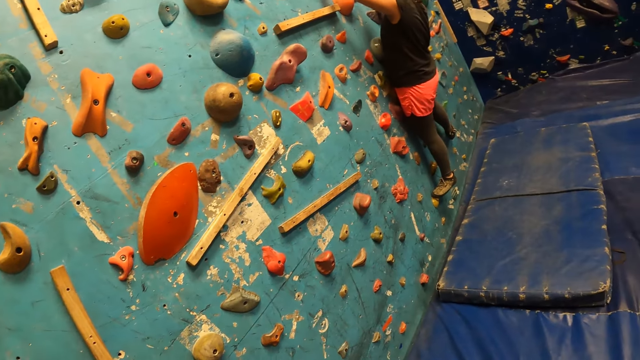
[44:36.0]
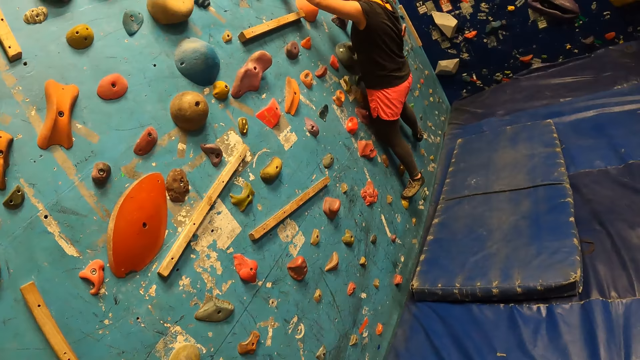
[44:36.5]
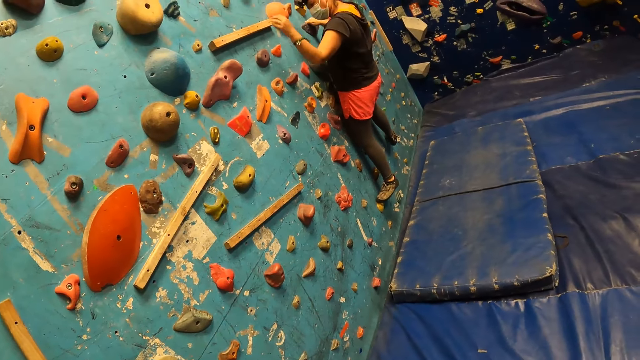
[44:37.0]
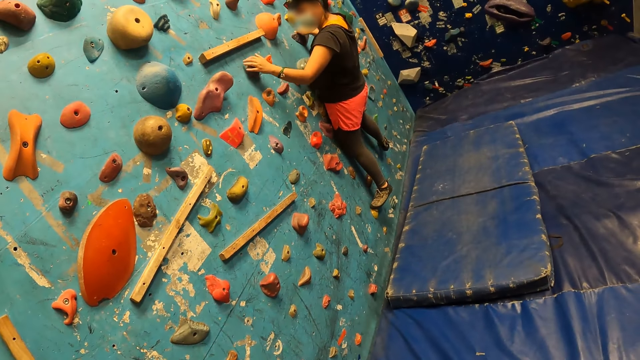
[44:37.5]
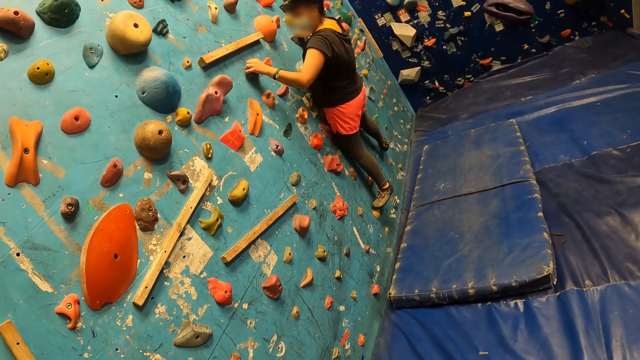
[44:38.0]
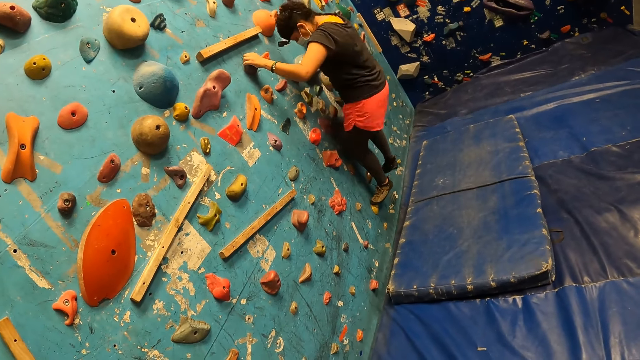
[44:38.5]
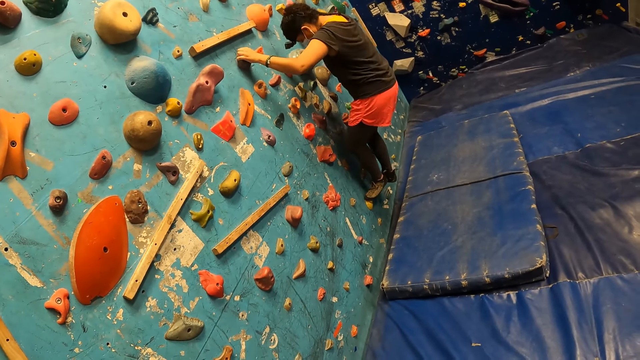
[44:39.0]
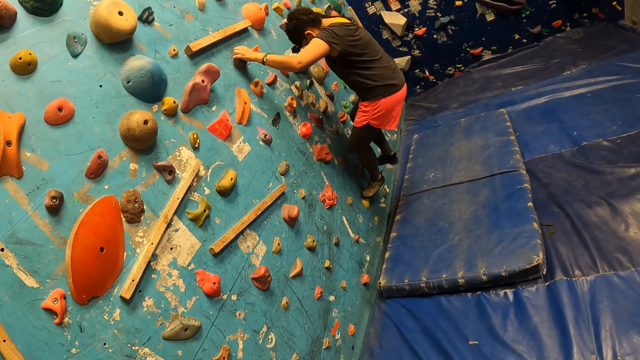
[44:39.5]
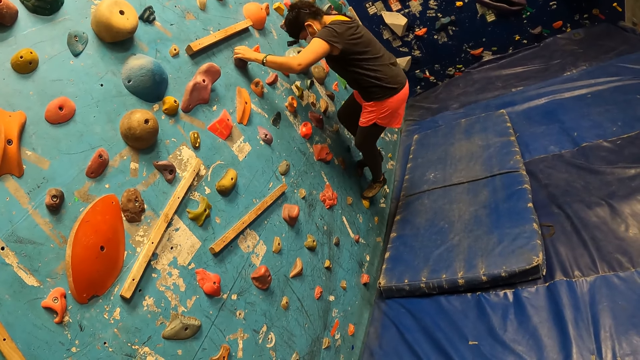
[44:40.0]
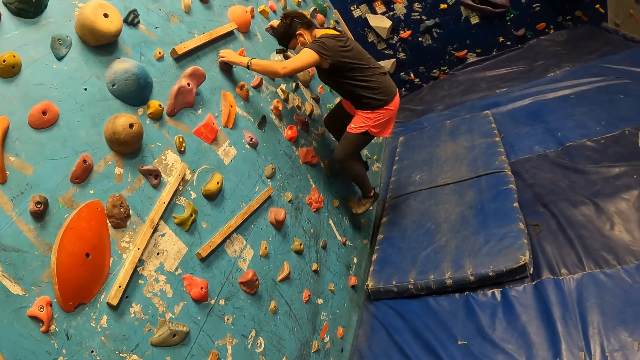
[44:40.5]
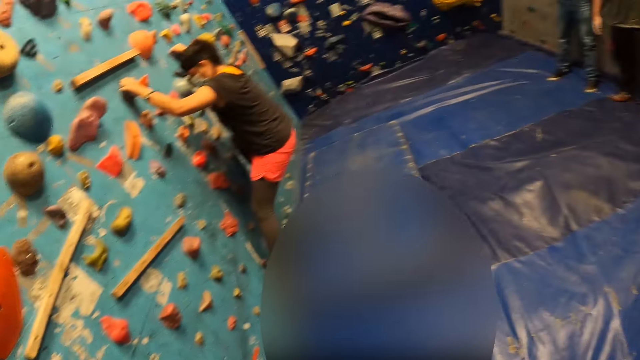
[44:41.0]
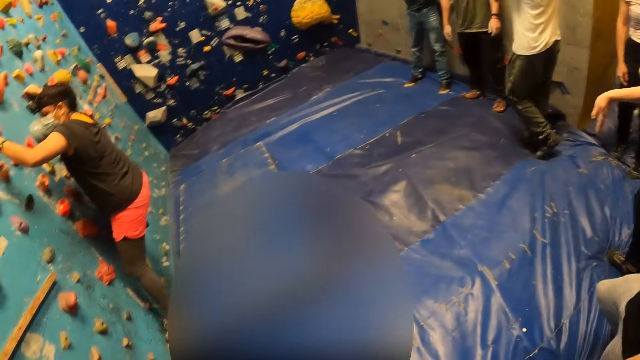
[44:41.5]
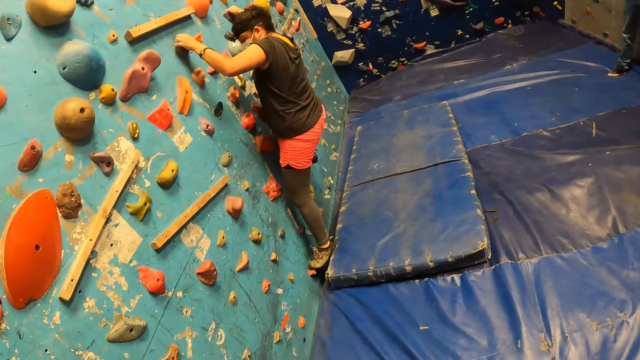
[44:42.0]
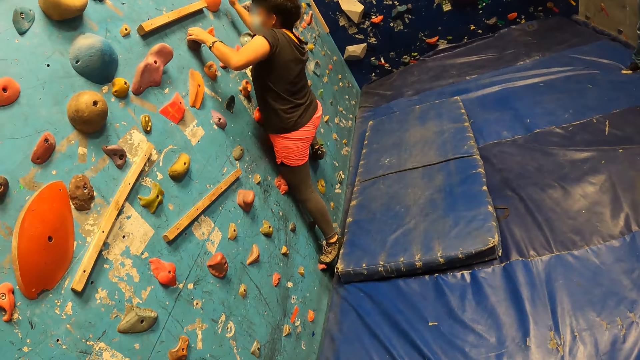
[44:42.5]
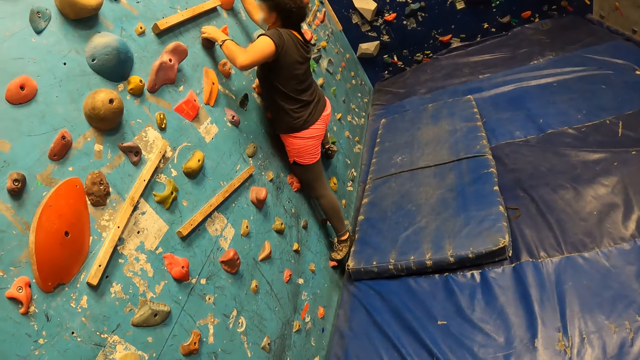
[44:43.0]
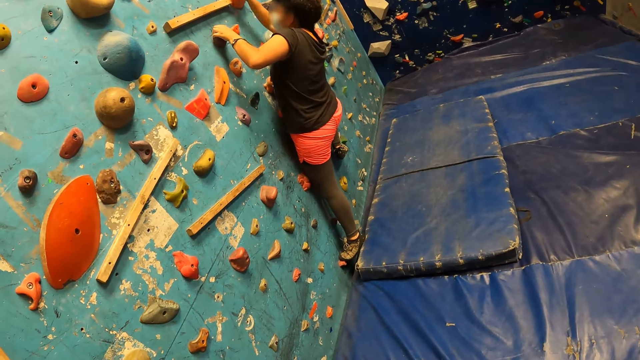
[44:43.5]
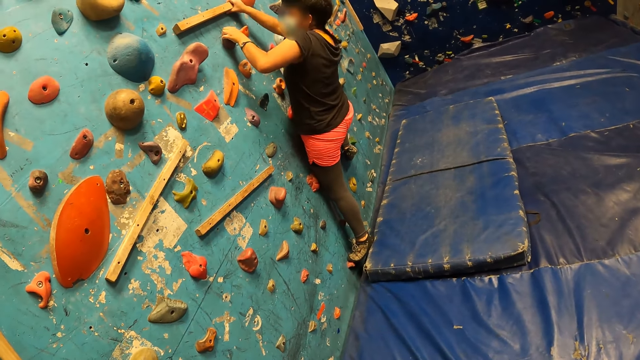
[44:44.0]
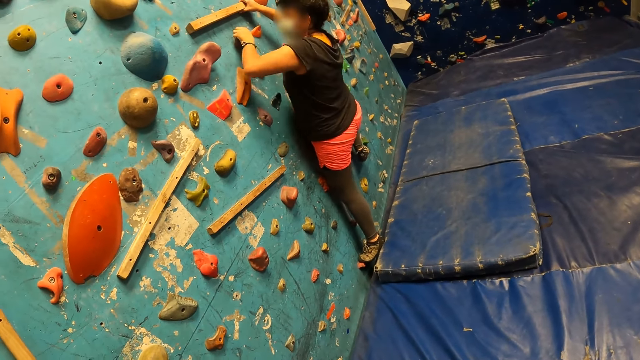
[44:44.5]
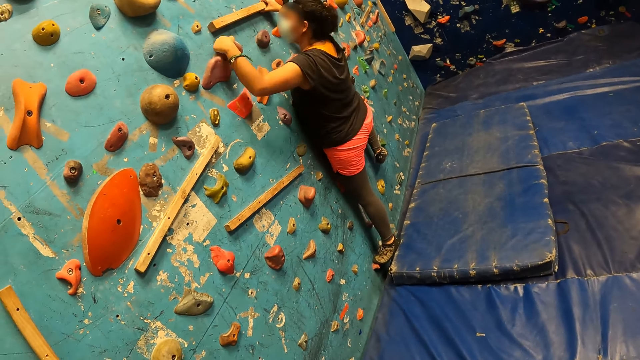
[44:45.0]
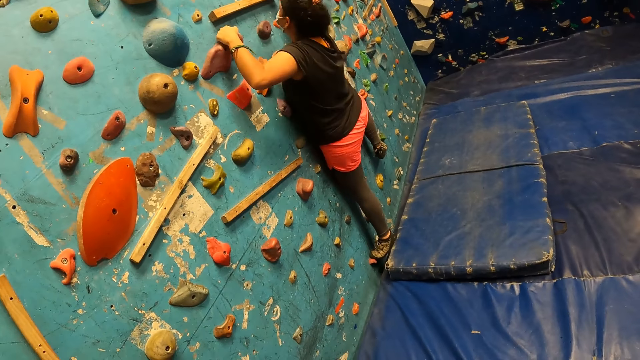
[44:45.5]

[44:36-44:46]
The camera wearer stares at the lady's activity.

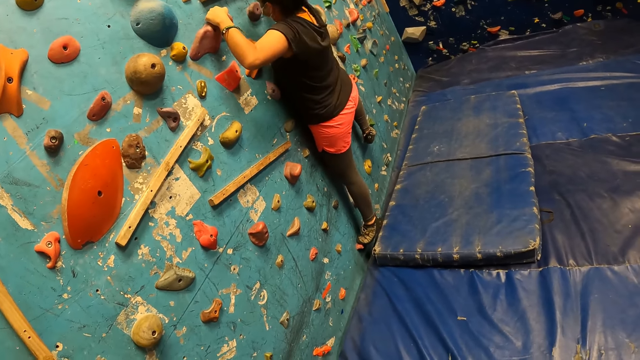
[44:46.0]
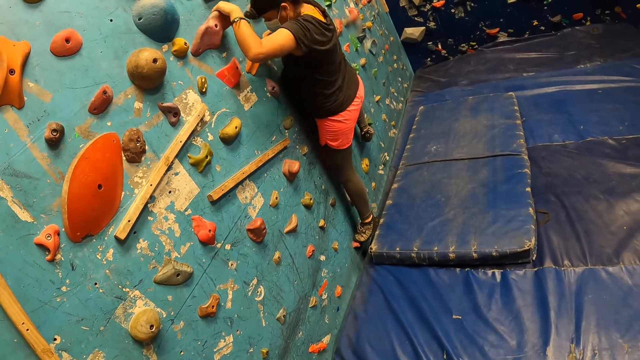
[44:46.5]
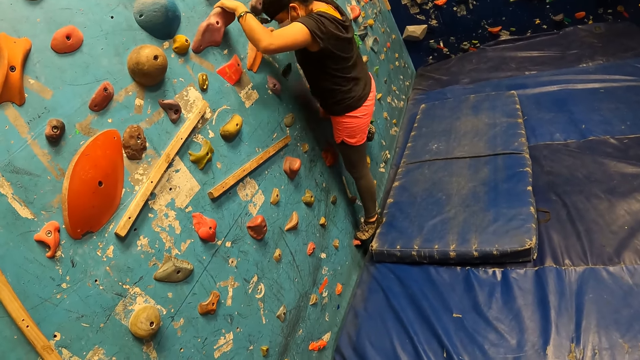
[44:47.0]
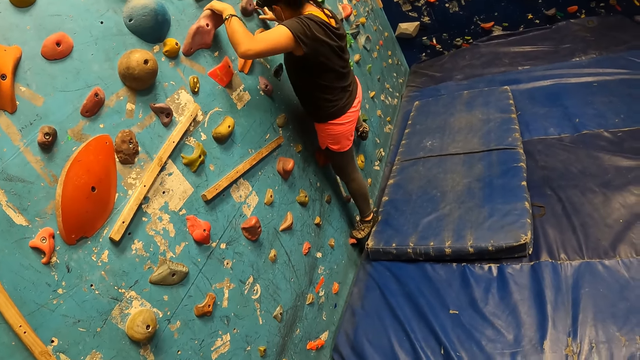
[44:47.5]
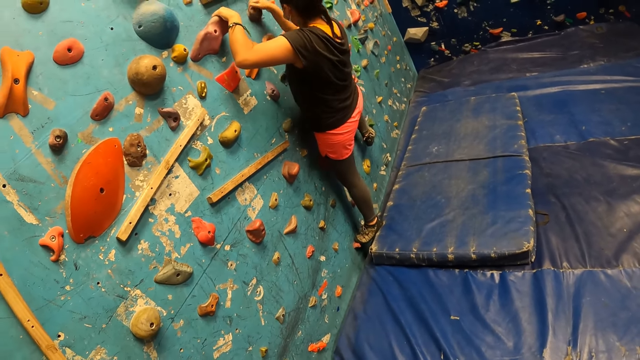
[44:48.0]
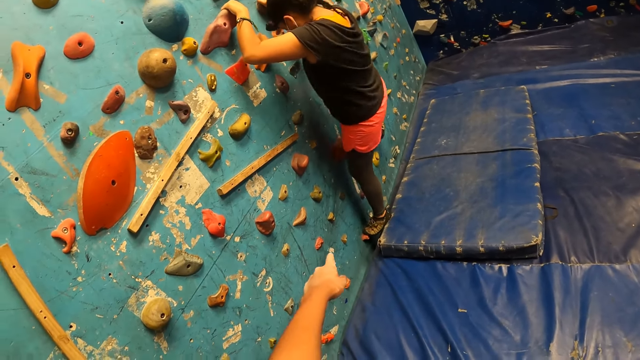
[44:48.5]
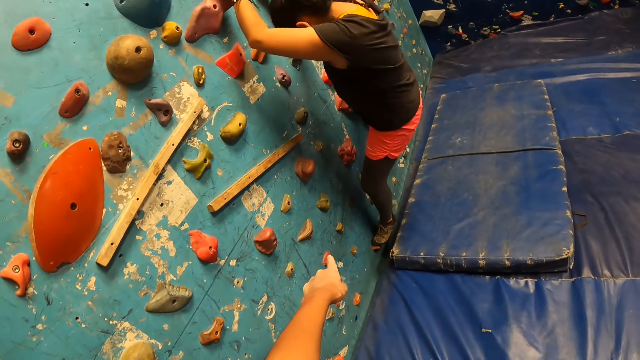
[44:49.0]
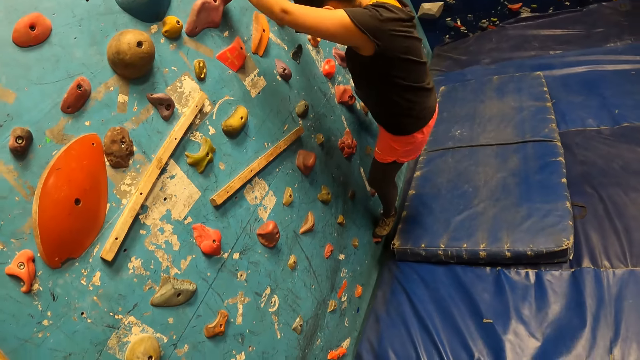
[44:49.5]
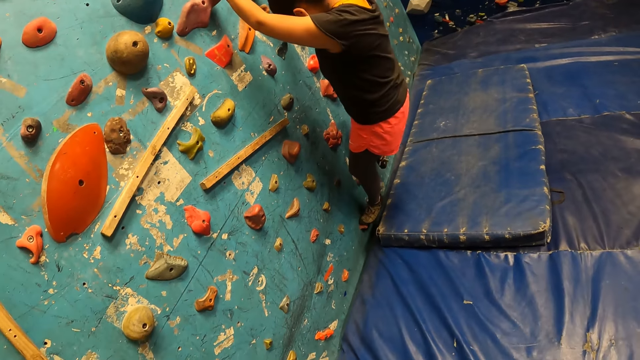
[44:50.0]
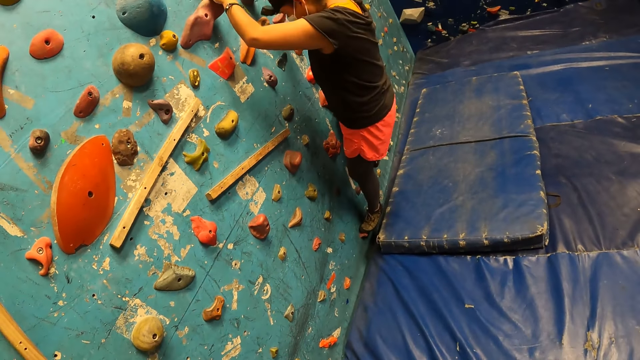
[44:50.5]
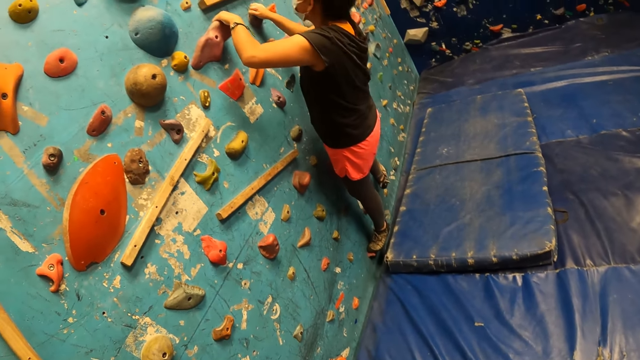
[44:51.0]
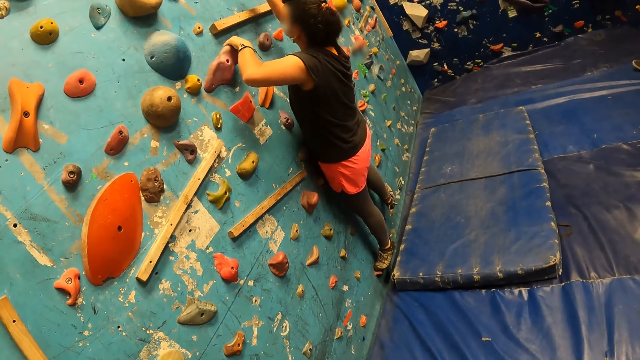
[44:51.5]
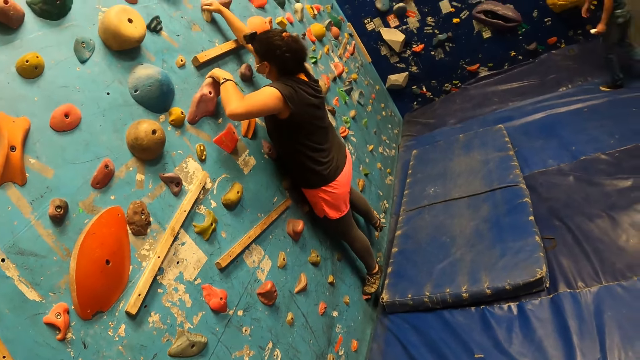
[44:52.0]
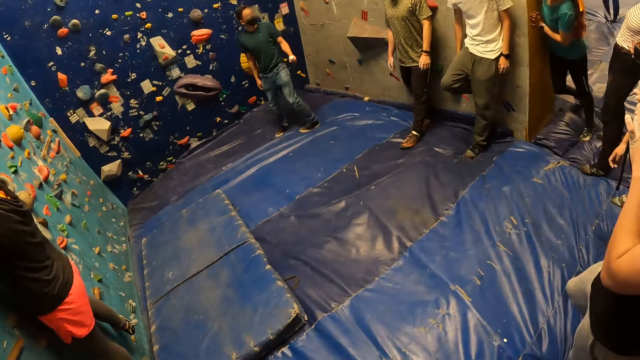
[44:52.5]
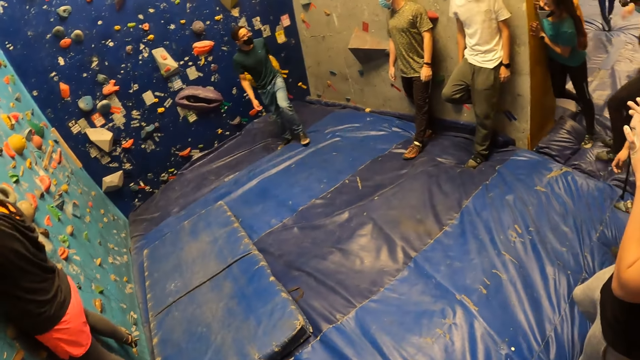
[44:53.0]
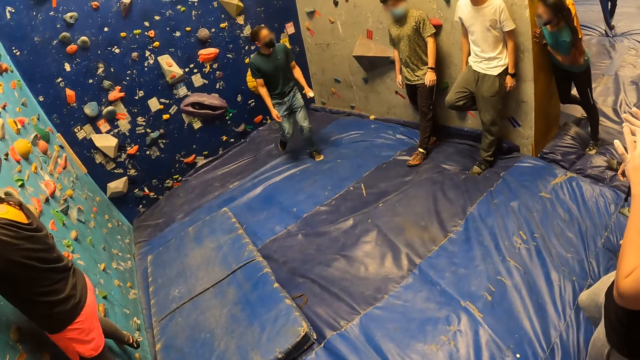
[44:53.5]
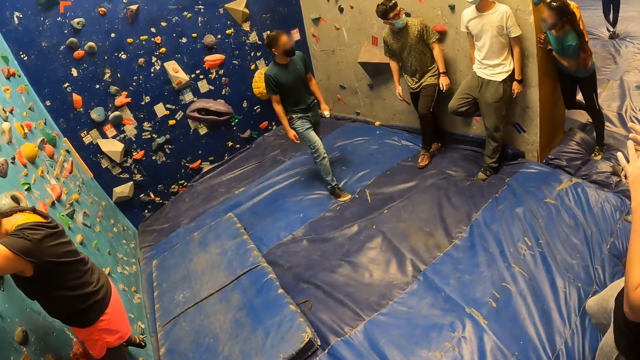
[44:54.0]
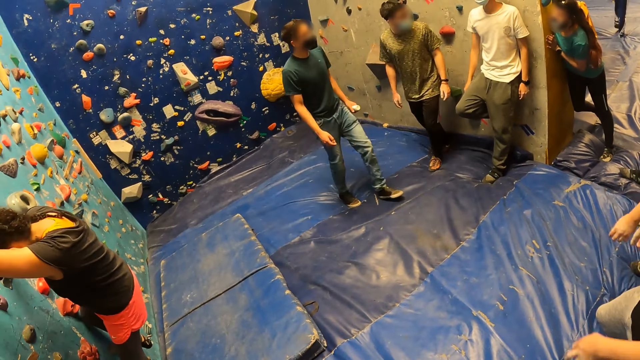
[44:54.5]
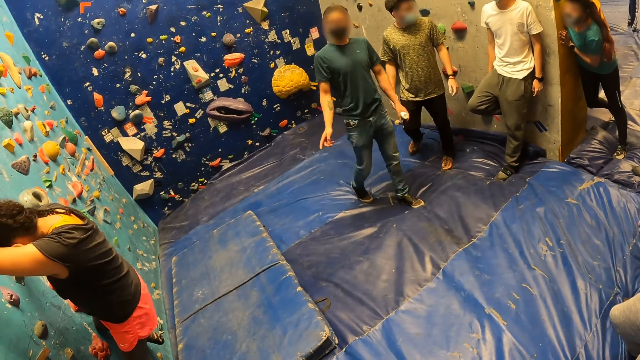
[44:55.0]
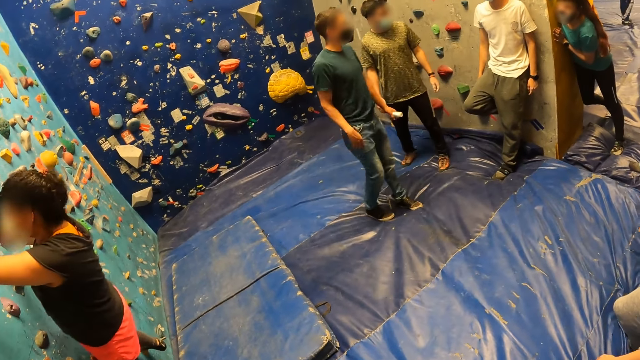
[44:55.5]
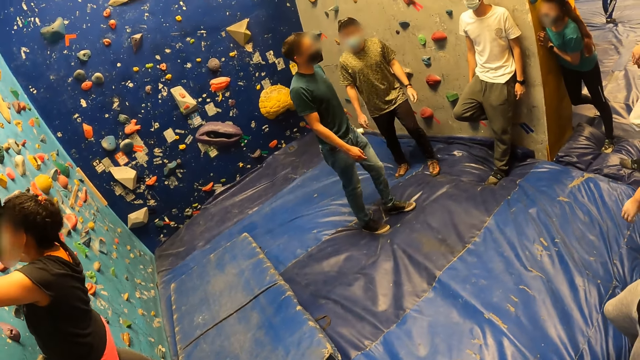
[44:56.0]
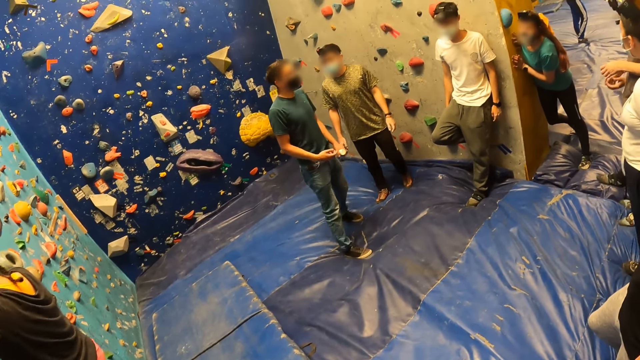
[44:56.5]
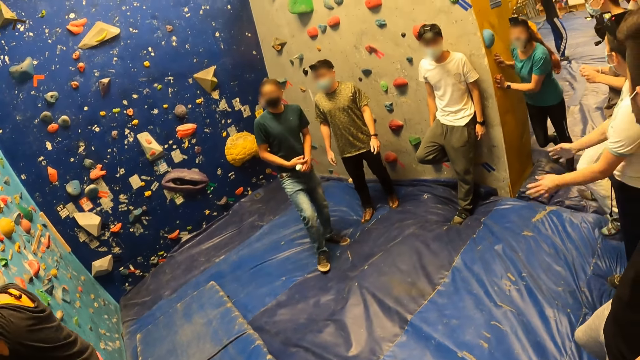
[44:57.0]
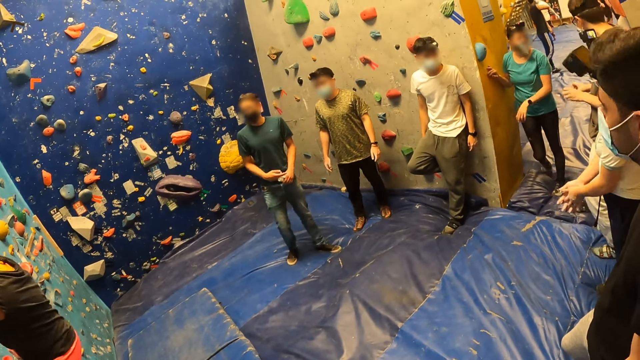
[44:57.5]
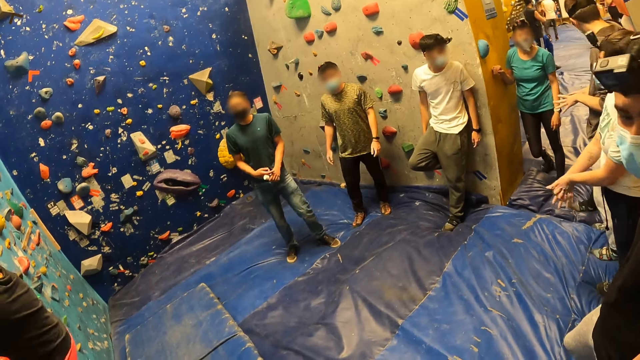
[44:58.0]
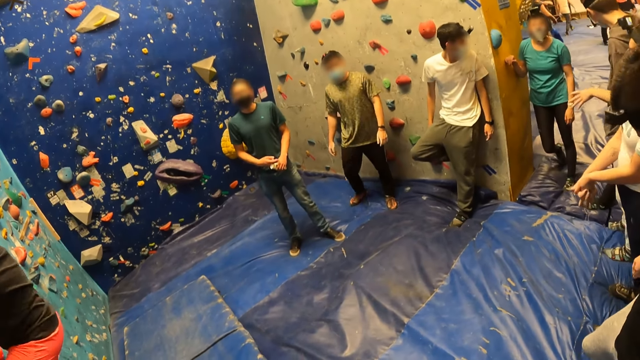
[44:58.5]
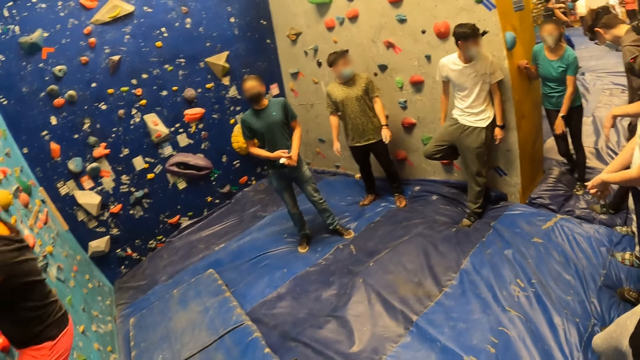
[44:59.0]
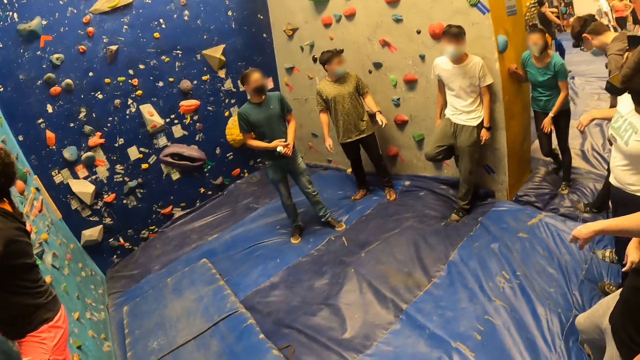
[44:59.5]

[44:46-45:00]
The camera wearer points to the wall with his left hand. He stares at the lady's activity. He turns around the activity room.
